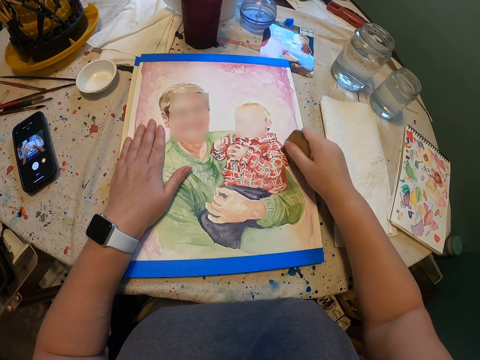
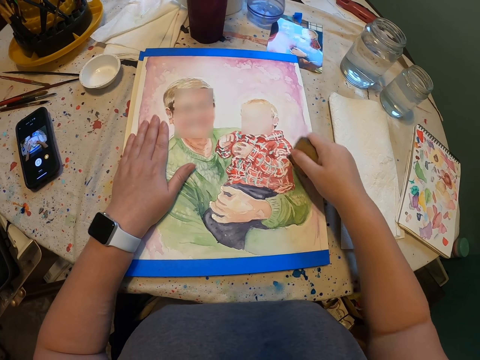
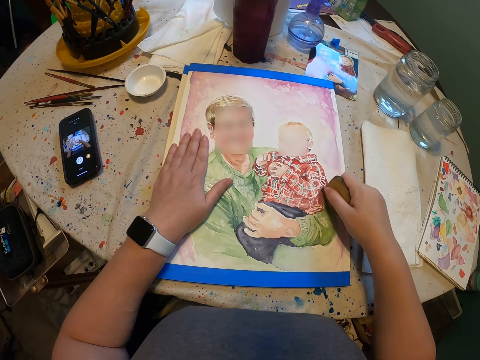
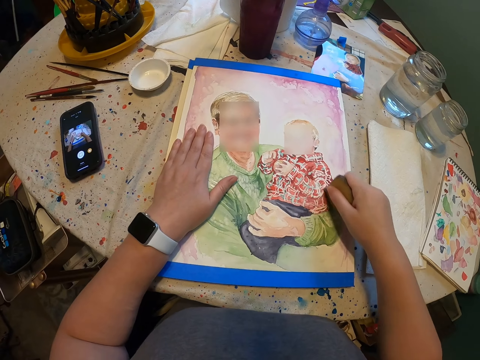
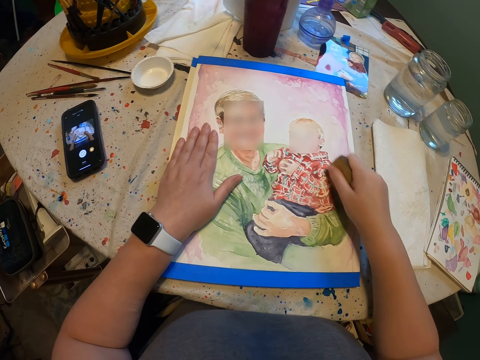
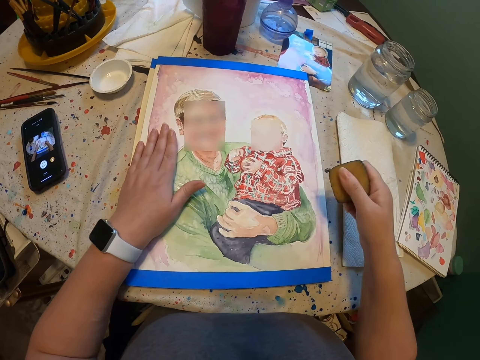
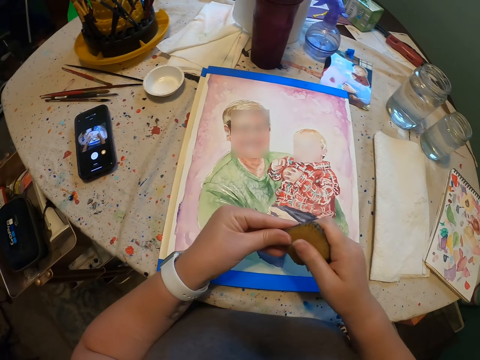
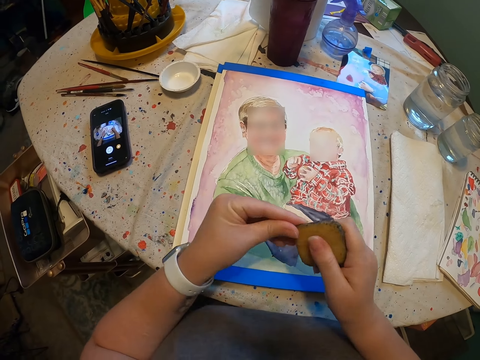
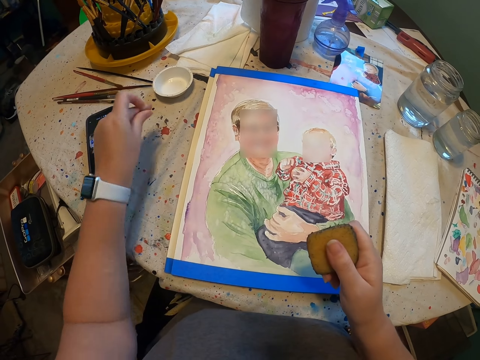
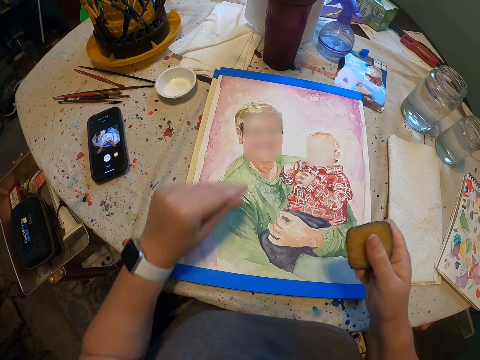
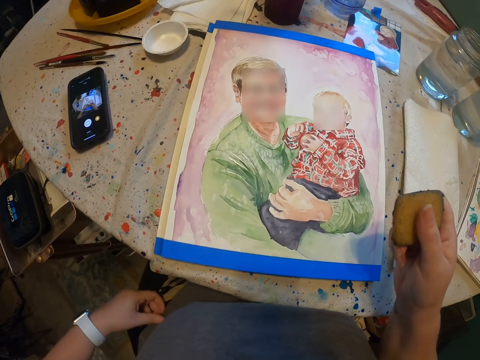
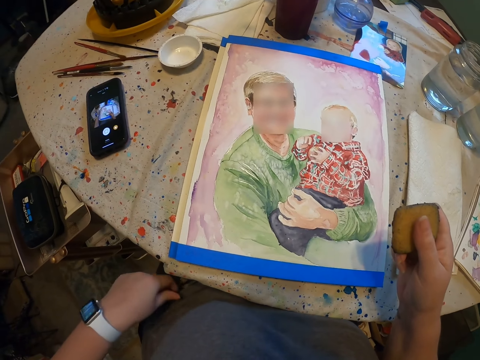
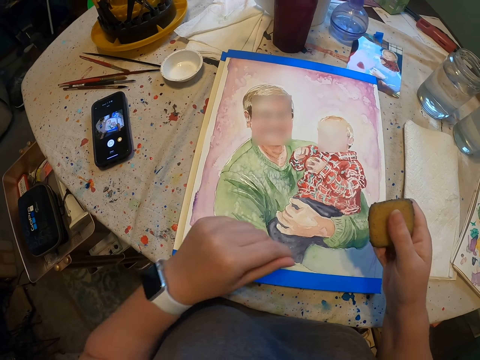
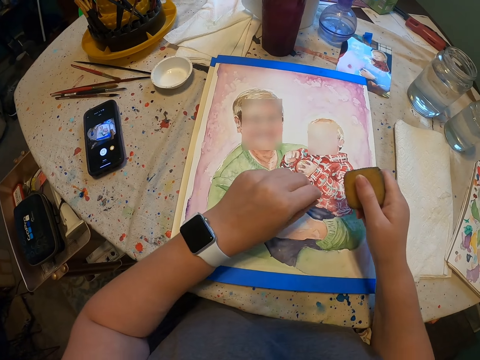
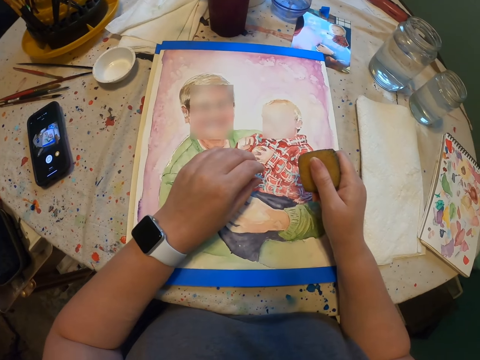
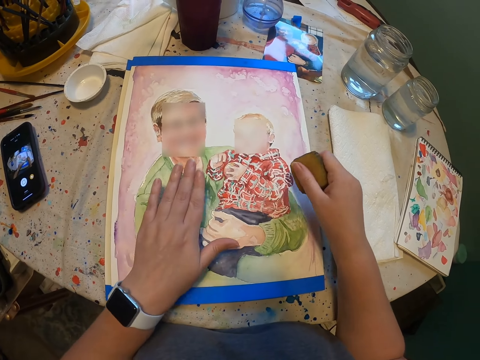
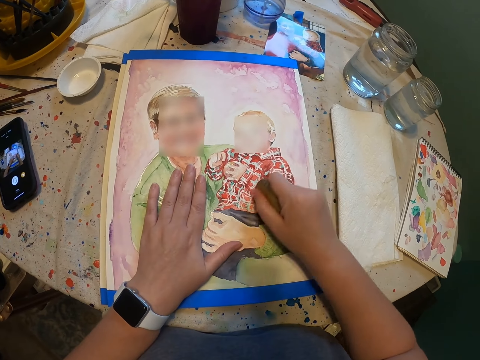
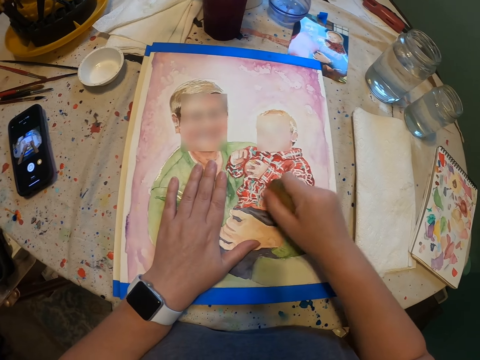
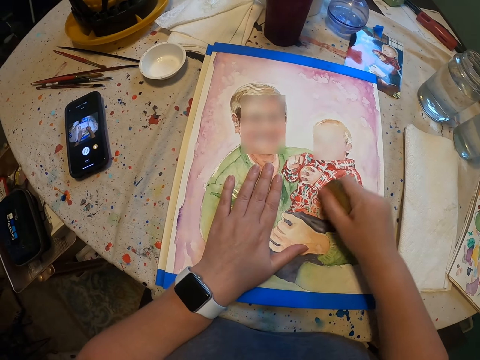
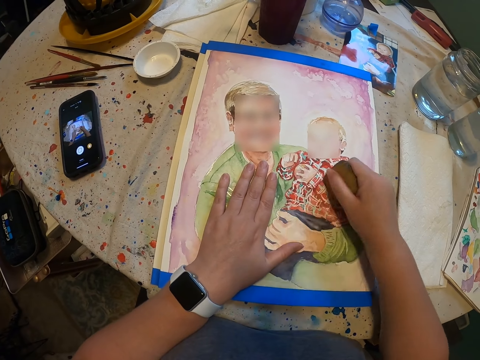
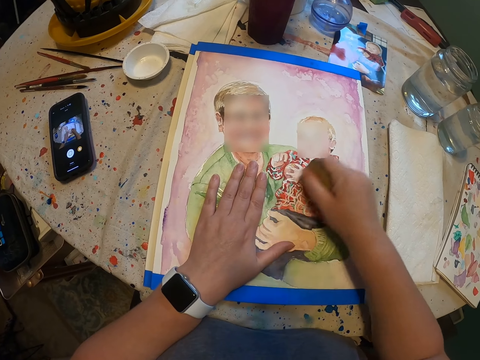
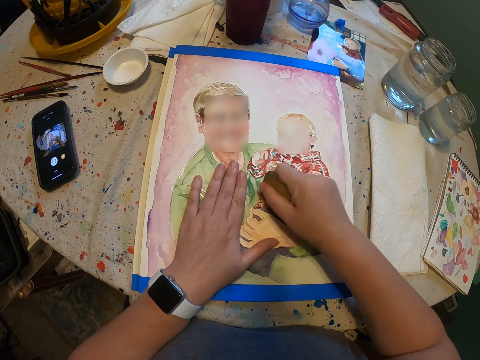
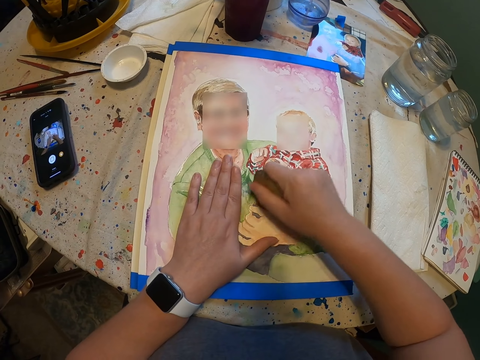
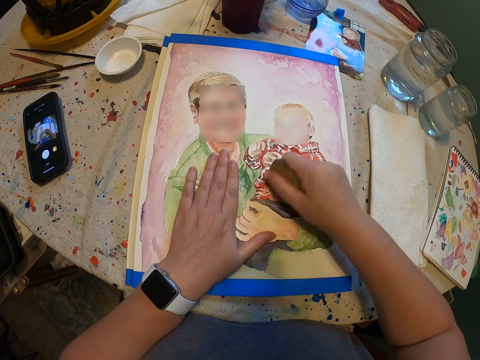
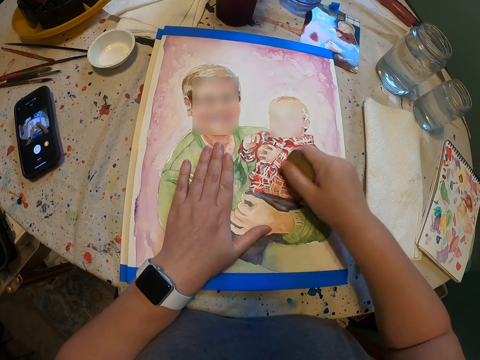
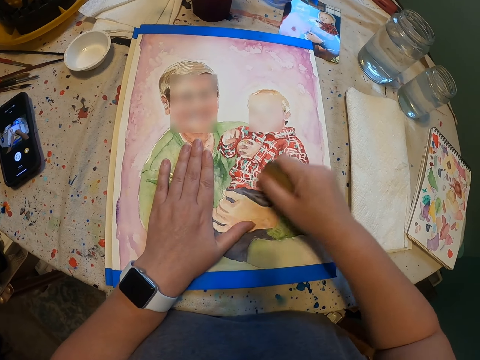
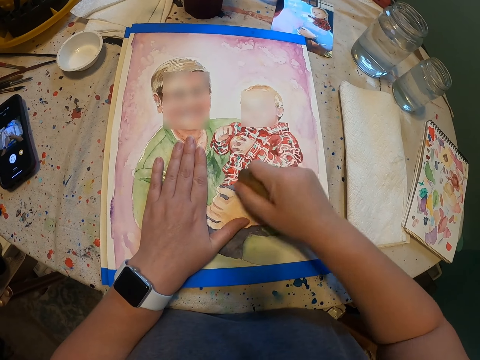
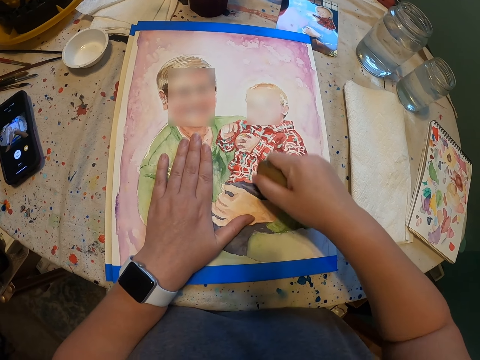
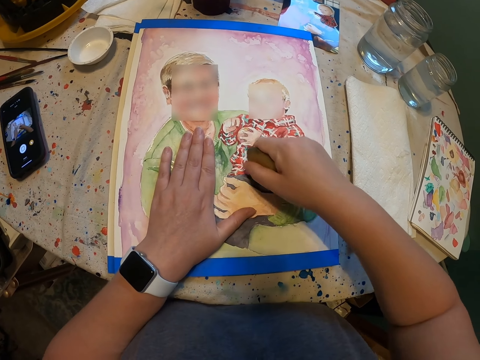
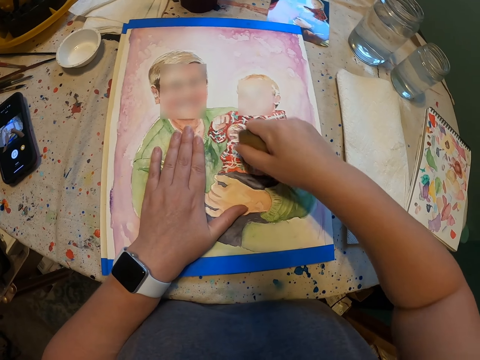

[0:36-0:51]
The camera wearer cuts a piece of rubber. He puts the piece of rubber on the table. He touches his trouser. He places his hand on the photo and rubs the photo.

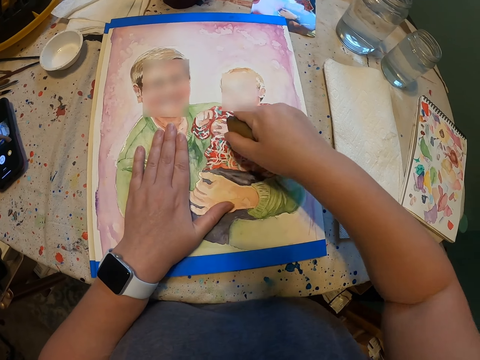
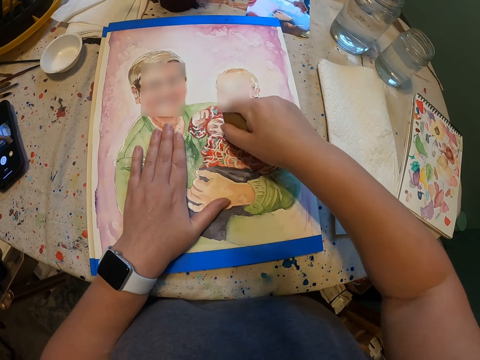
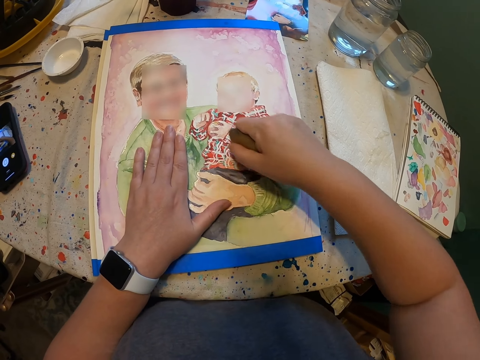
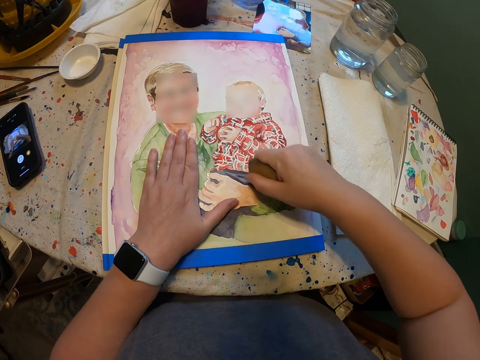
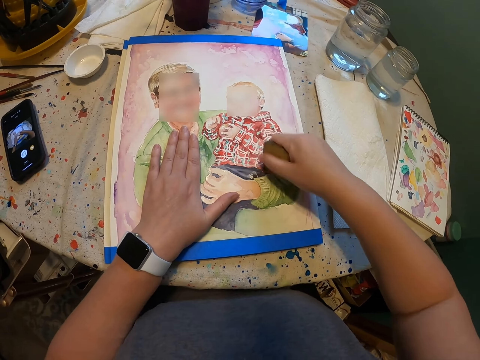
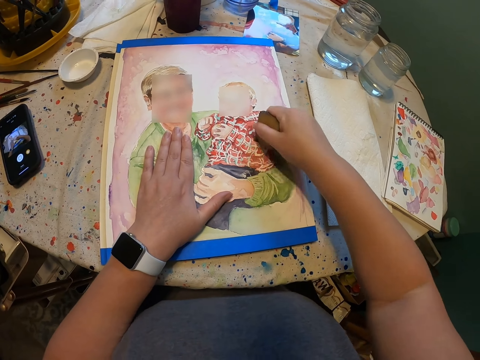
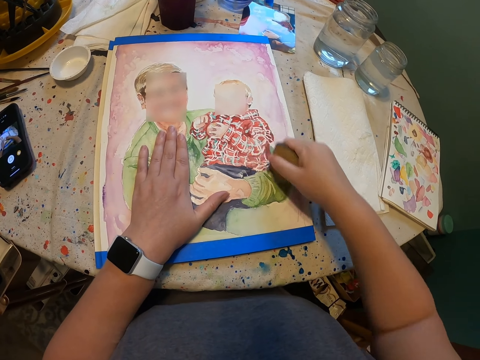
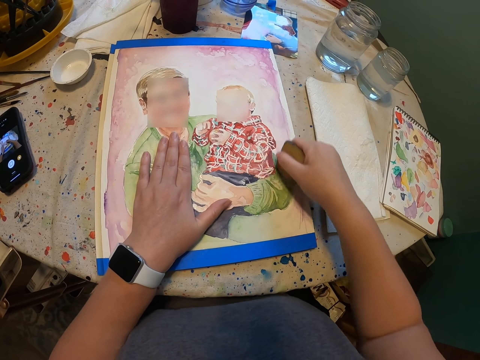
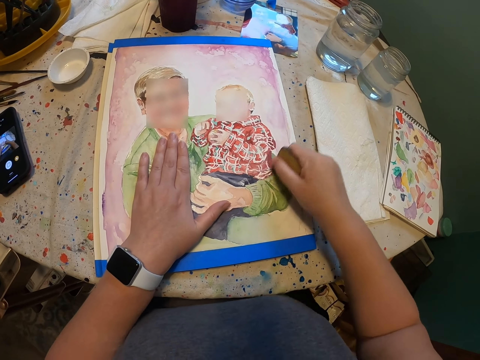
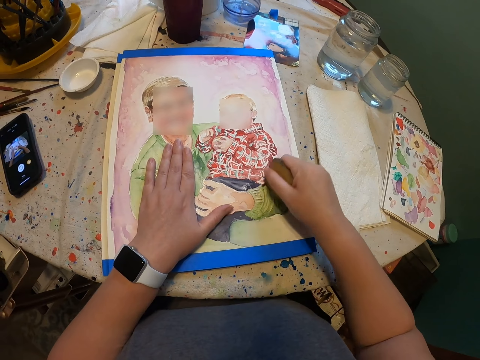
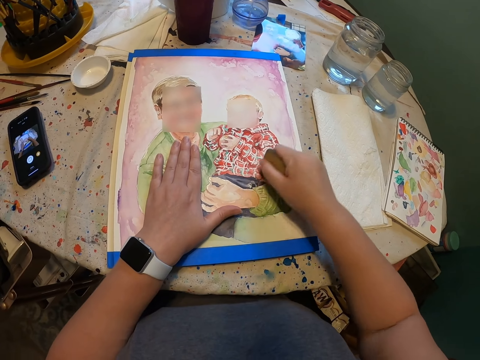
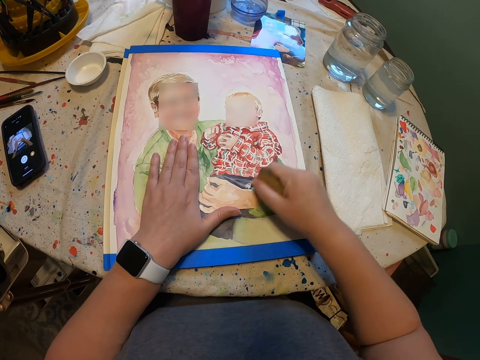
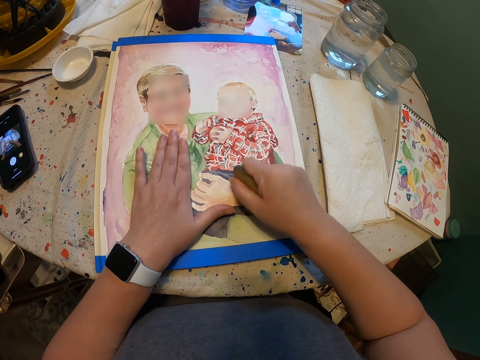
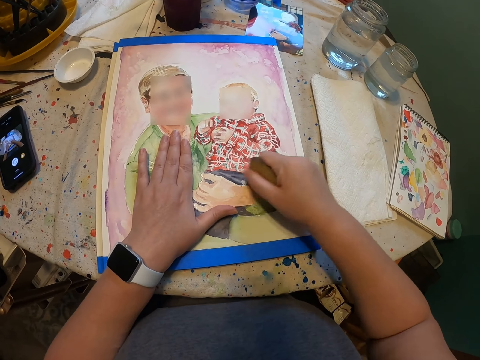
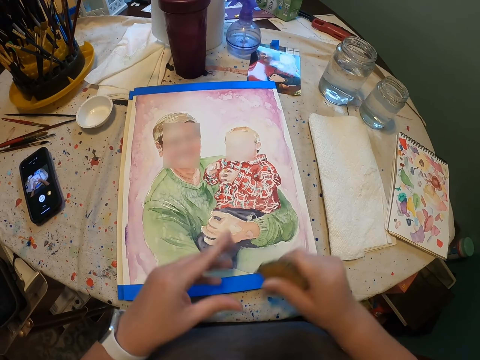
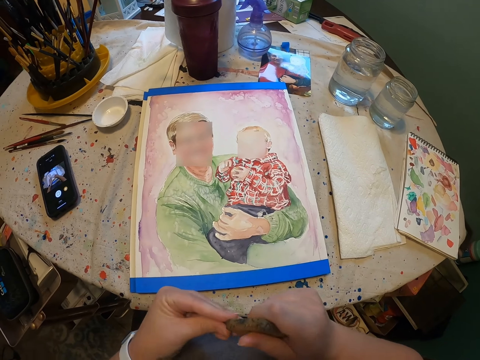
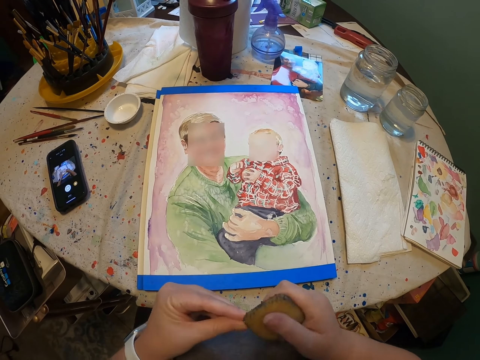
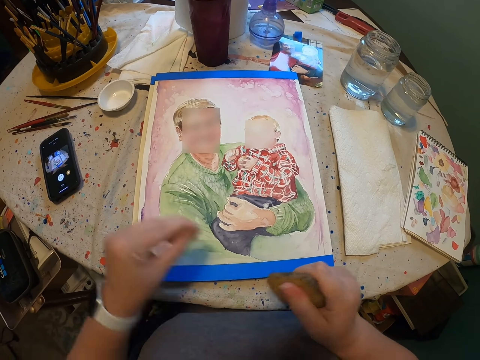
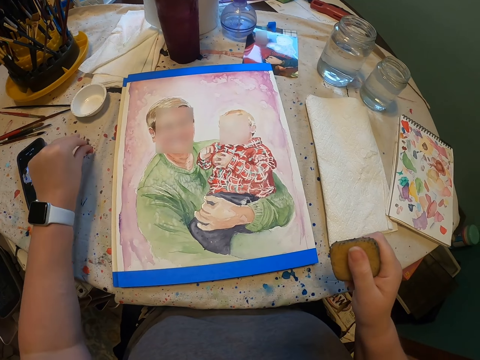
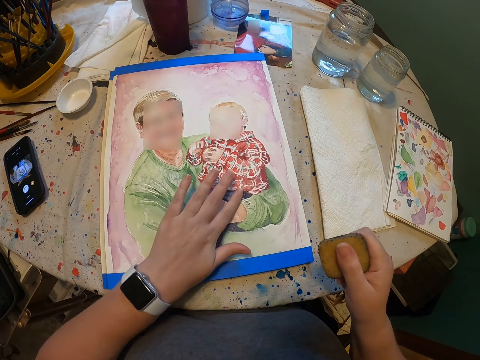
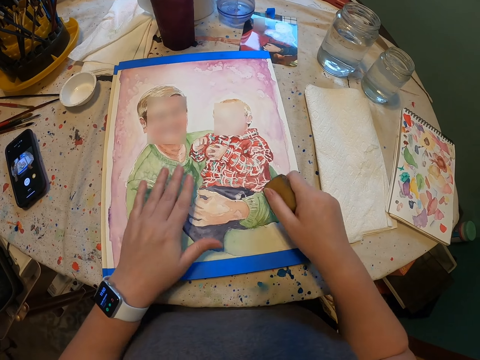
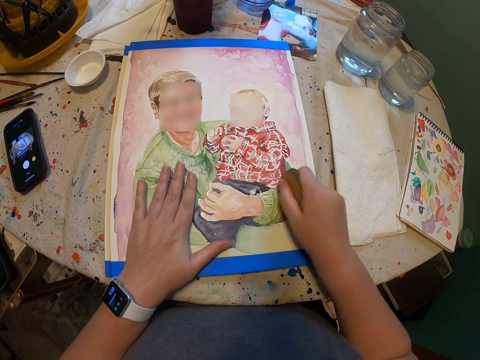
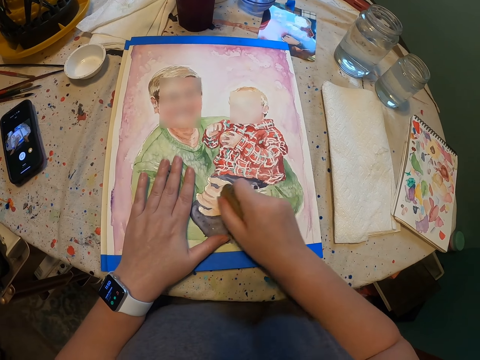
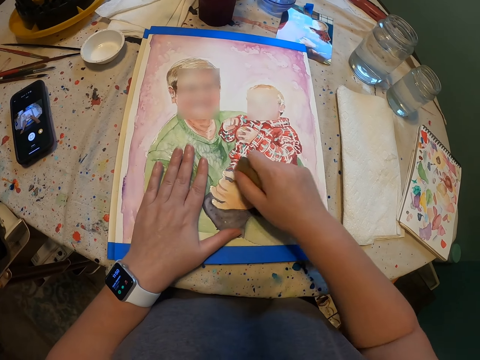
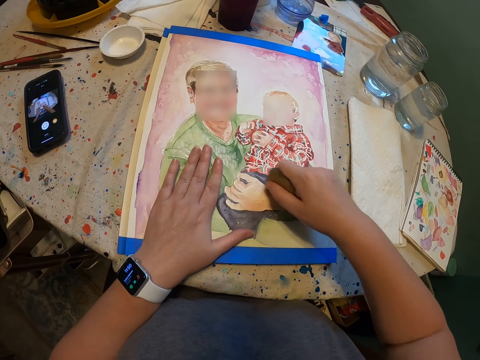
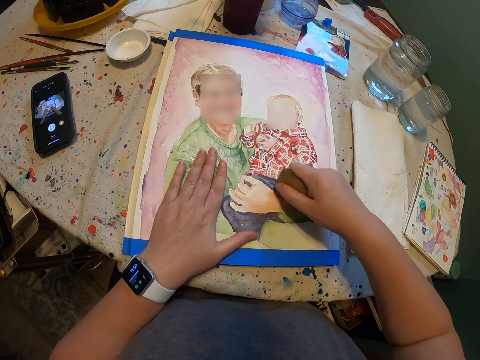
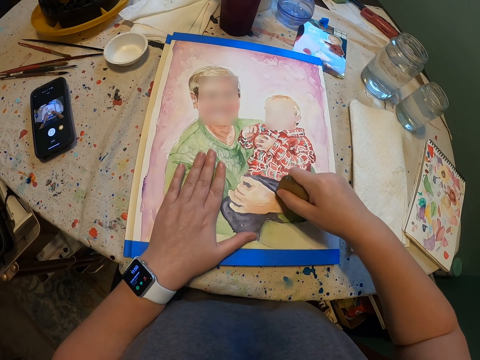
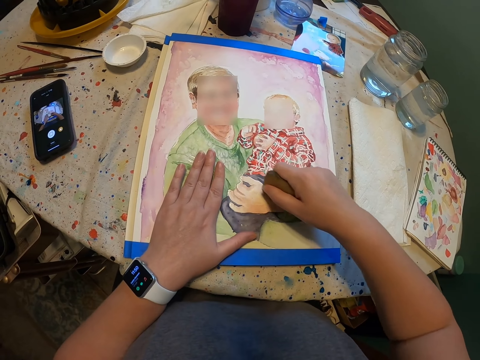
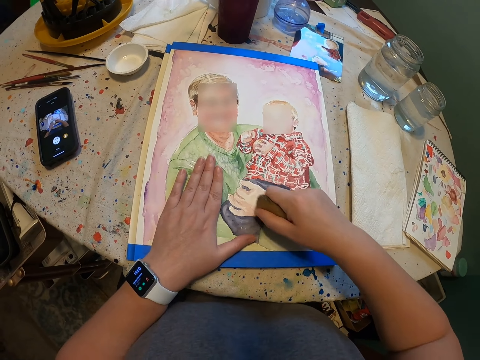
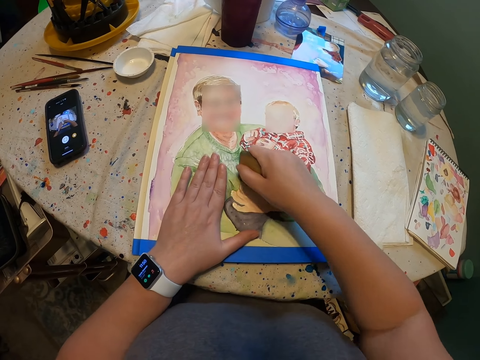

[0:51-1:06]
The camera wearer cuts a piece of rubber. He puts the piece of rubber on the table. He places his hand on the photo and rubs the photo.
